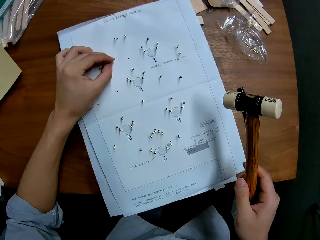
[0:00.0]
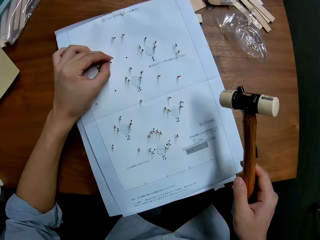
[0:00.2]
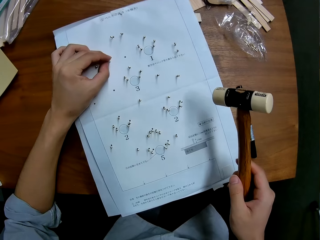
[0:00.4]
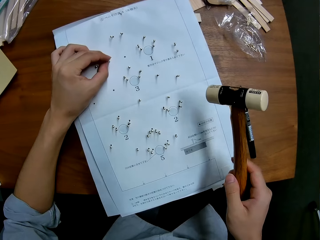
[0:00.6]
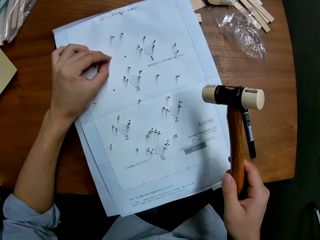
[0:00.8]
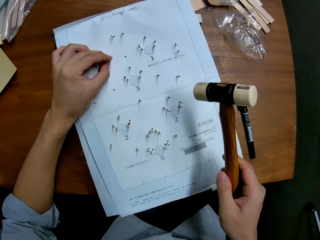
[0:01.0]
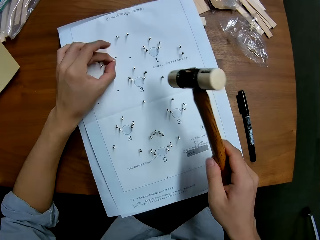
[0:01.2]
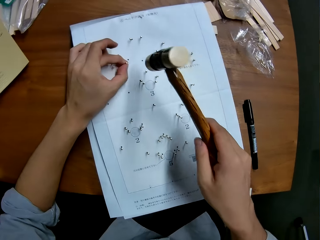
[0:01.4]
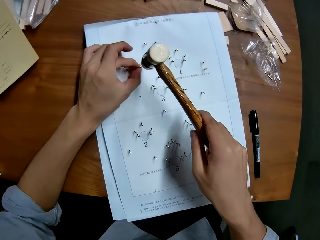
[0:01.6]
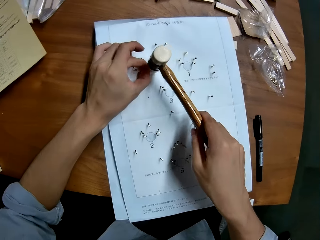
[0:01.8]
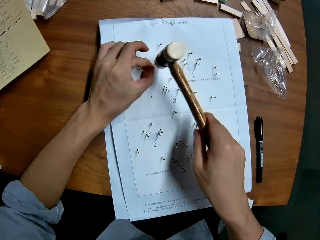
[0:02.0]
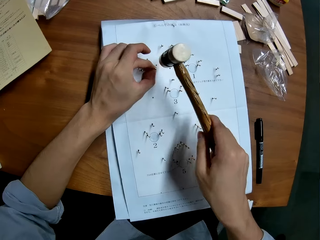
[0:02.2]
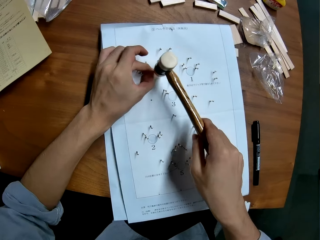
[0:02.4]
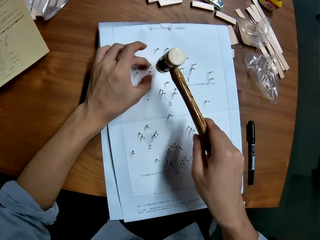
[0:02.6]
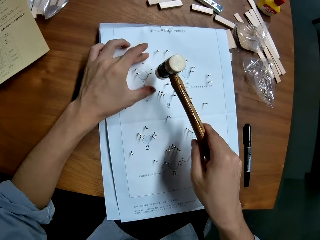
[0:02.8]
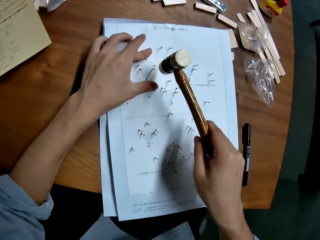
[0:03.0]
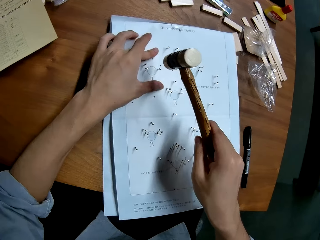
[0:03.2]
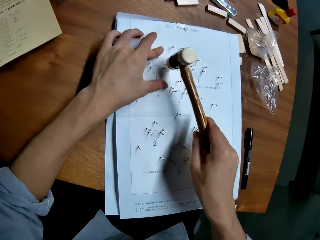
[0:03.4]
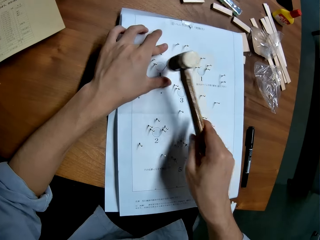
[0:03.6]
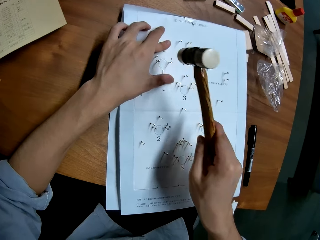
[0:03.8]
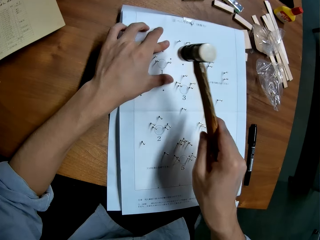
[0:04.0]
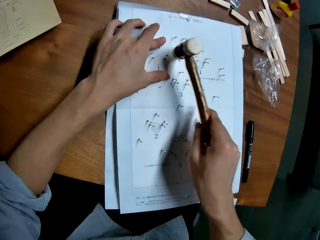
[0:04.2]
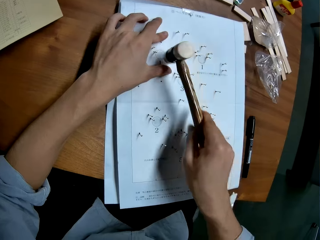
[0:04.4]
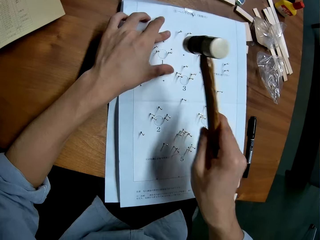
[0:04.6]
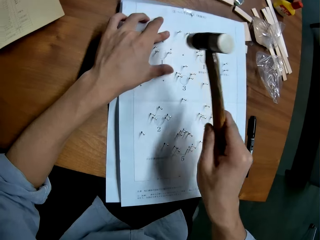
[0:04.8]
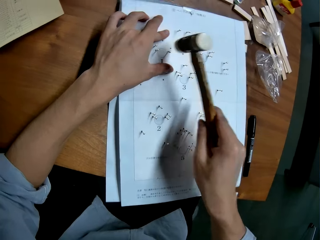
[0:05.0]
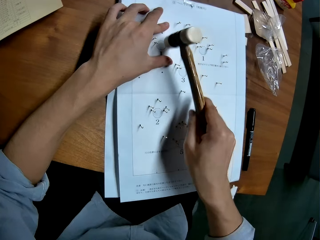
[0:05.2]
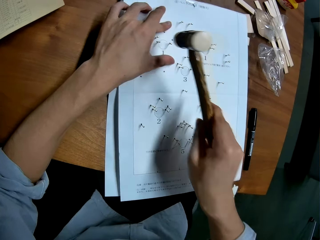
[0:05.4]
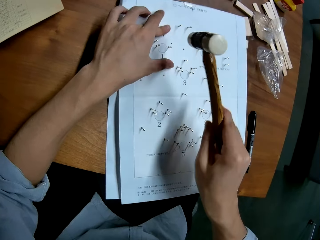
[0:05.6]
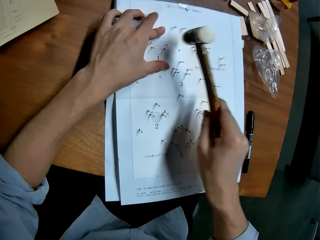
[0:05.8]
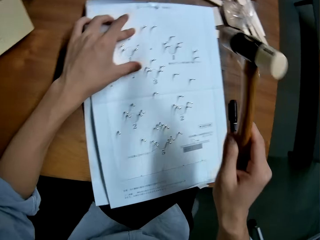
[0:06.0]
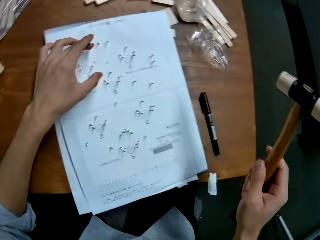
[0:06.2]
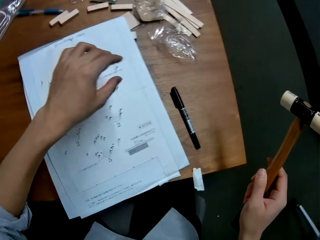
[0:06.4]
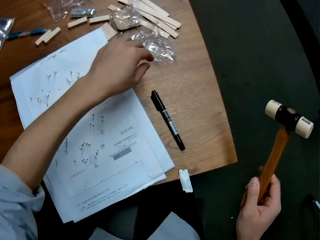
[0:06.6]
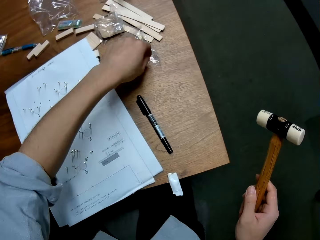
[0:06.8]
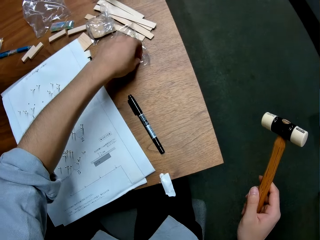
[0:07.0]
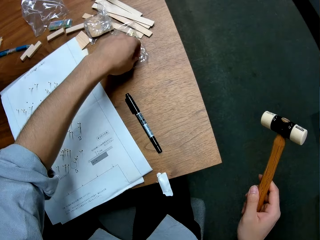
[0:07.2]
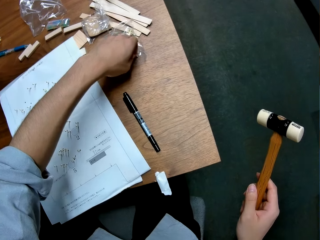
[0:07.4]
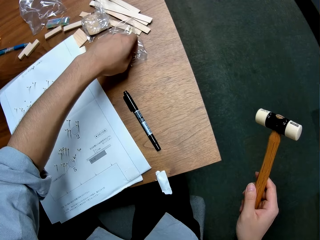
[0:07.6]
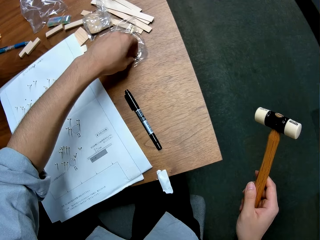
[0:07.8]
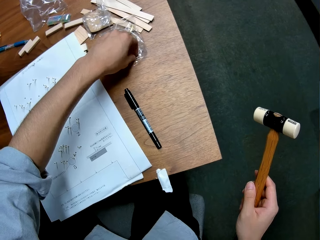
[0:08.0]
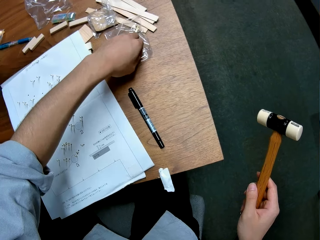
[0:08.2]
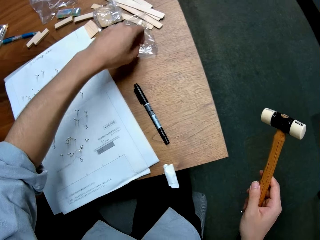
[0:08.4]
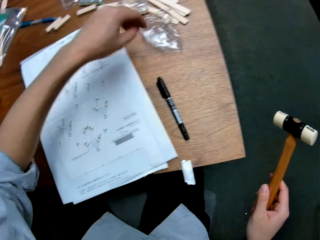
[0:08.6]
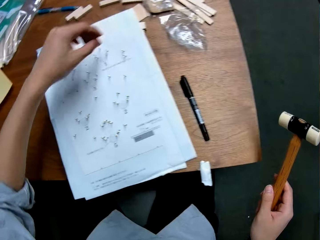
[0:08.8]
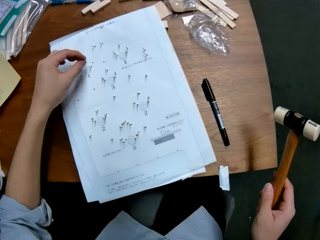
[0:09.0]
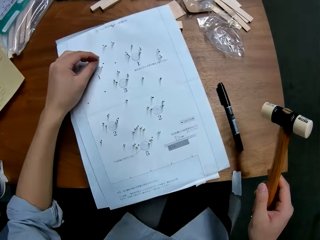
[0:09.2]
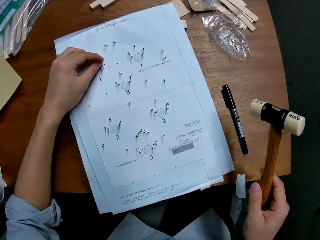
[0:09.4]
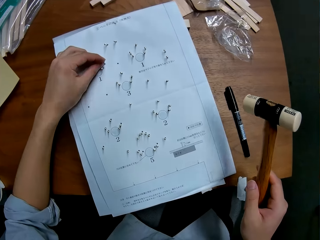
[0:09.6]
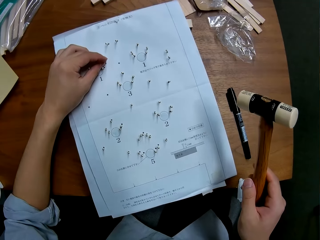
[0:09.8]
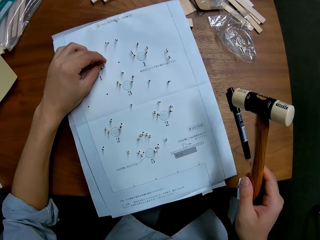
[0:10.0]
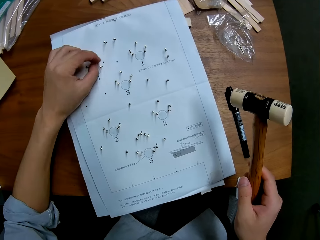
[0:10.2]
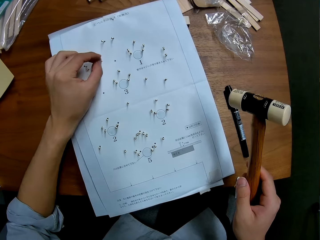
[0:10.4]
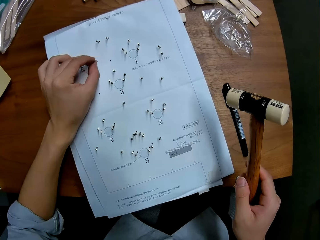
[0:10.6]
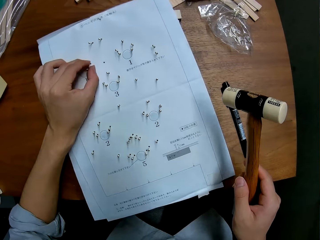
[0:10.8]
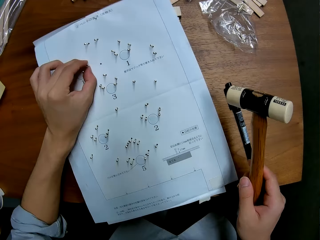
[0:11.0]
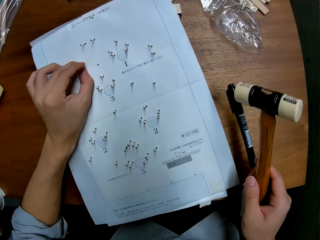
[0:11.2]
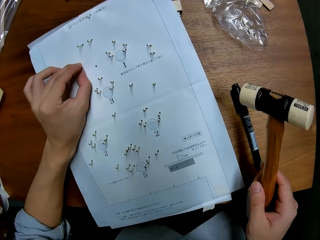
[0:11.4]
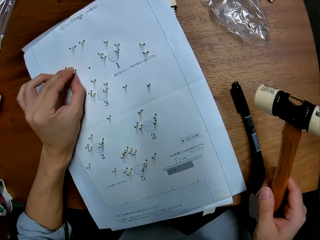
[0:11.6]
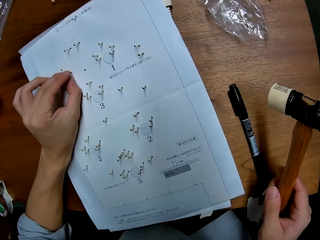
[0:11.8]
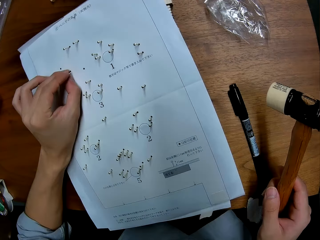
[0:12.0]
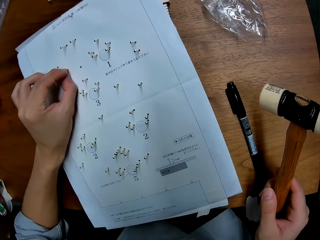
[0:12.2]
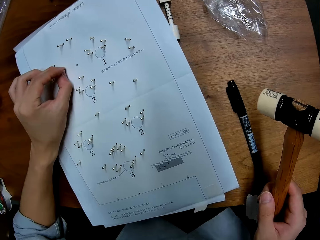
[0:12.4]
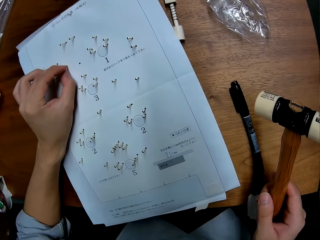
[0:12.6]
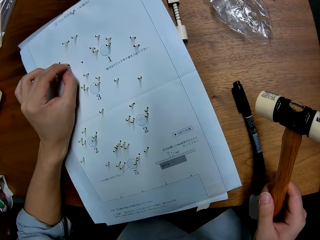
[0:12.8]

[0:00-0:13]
The camera wearer hits a pin on a paper with a rubber mallet hammer. They pick up another pin from a pack on the table. They put the pin on a dot on the paper on the table.

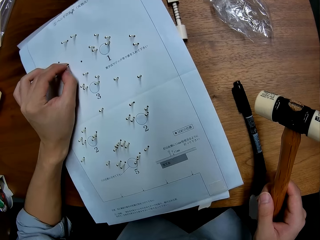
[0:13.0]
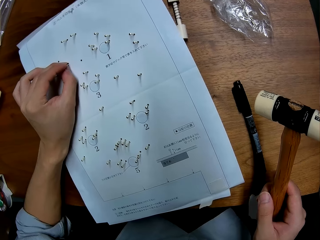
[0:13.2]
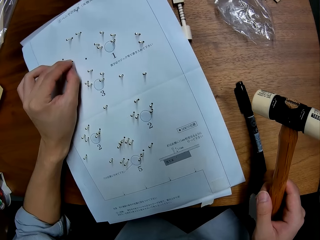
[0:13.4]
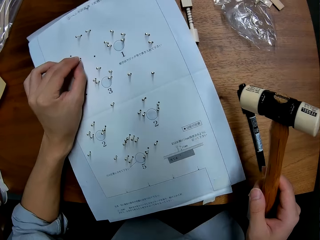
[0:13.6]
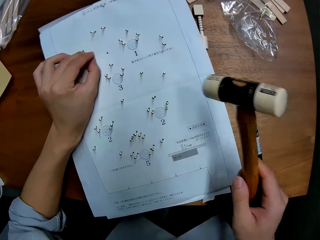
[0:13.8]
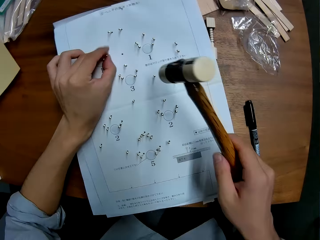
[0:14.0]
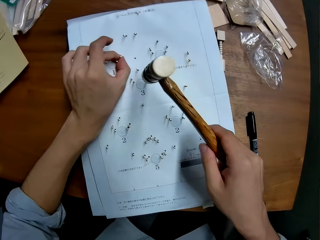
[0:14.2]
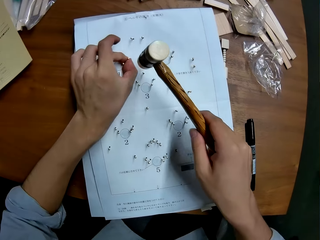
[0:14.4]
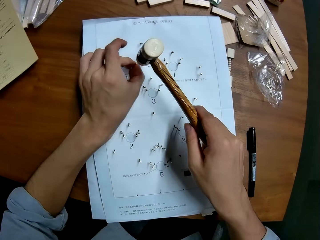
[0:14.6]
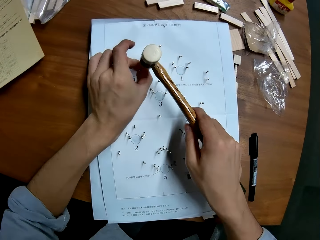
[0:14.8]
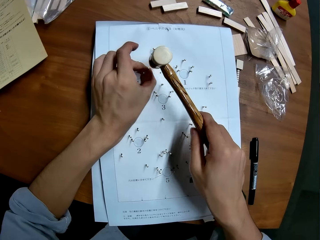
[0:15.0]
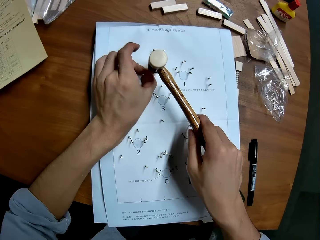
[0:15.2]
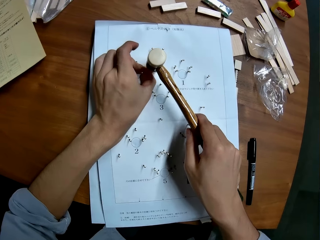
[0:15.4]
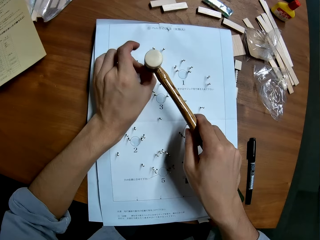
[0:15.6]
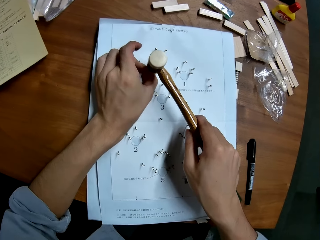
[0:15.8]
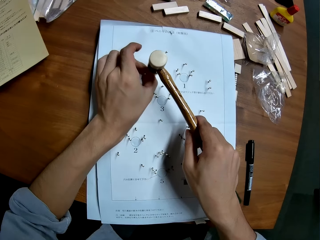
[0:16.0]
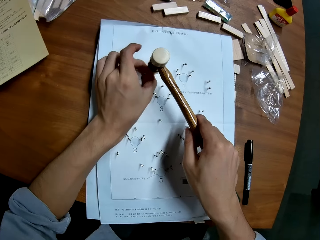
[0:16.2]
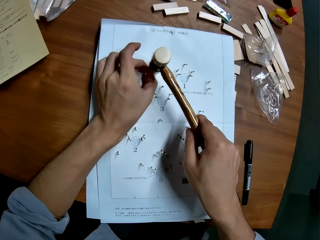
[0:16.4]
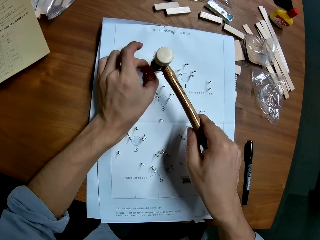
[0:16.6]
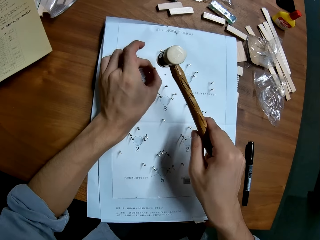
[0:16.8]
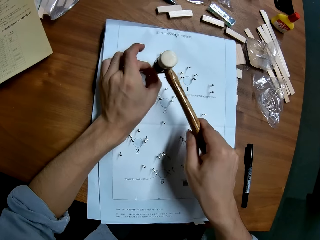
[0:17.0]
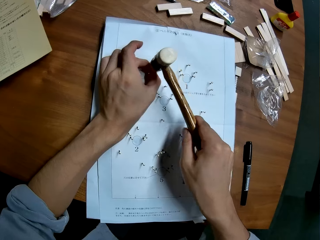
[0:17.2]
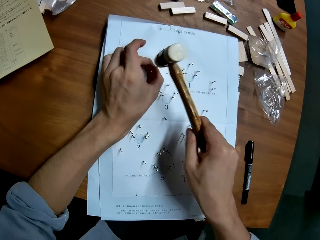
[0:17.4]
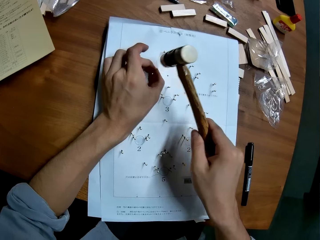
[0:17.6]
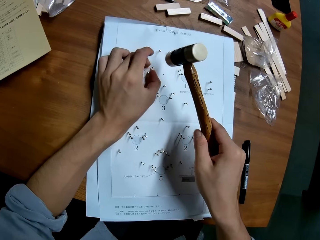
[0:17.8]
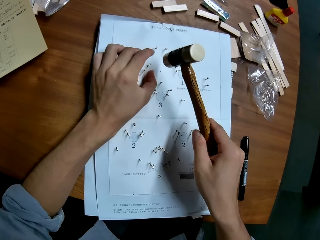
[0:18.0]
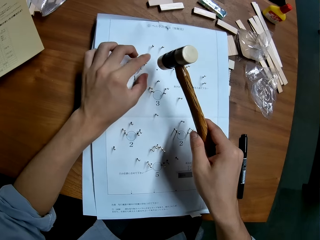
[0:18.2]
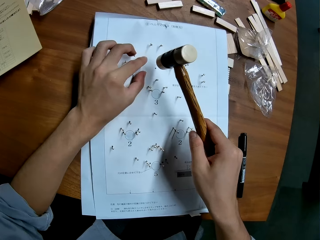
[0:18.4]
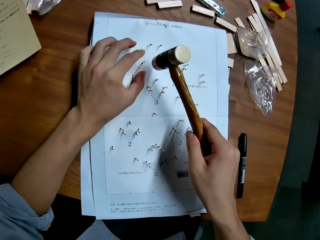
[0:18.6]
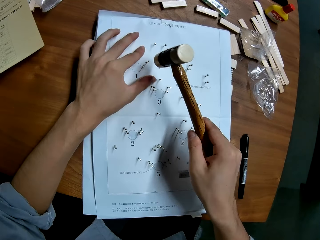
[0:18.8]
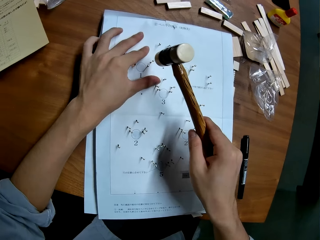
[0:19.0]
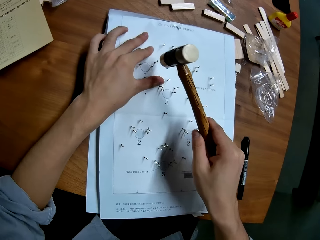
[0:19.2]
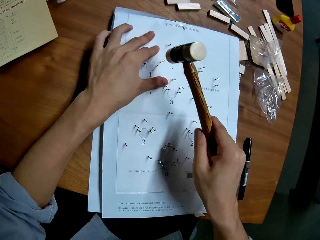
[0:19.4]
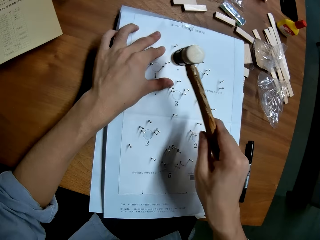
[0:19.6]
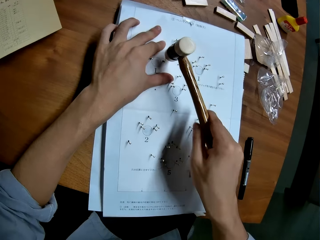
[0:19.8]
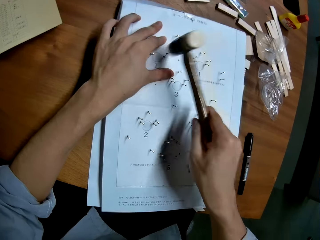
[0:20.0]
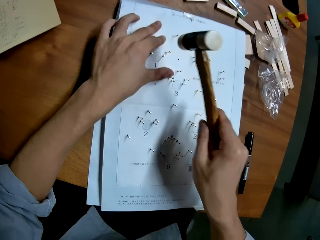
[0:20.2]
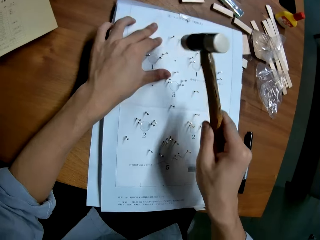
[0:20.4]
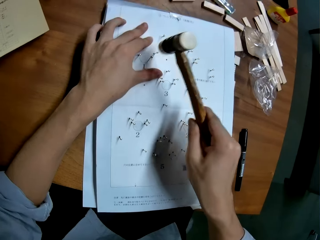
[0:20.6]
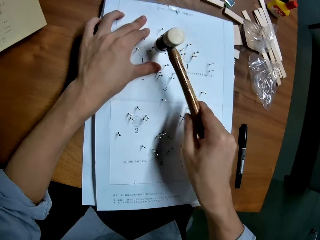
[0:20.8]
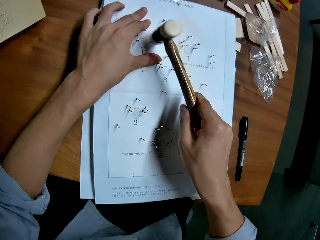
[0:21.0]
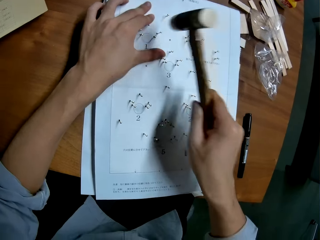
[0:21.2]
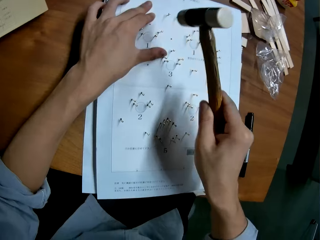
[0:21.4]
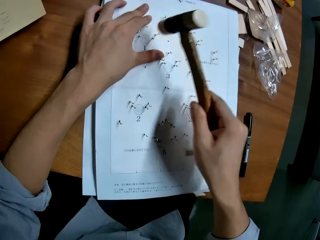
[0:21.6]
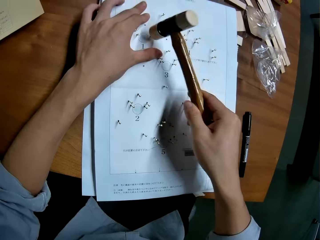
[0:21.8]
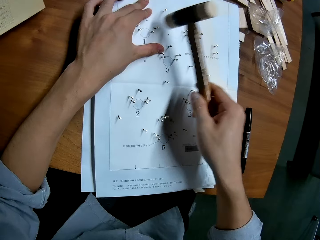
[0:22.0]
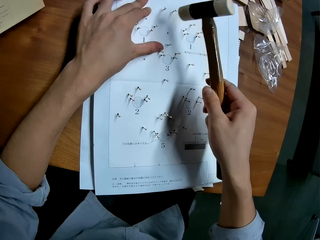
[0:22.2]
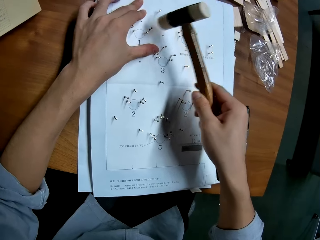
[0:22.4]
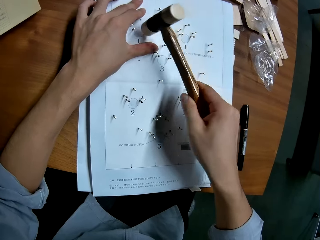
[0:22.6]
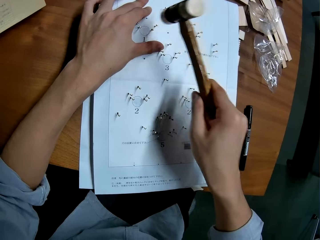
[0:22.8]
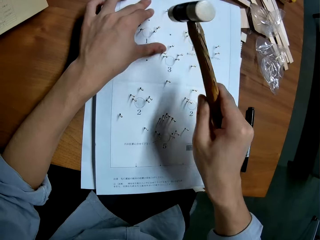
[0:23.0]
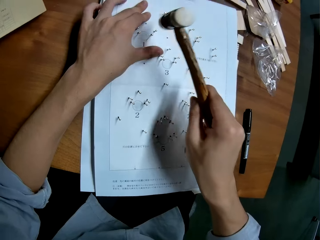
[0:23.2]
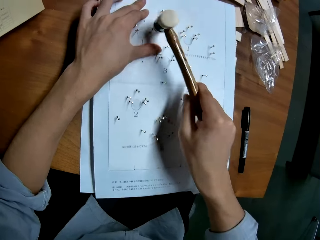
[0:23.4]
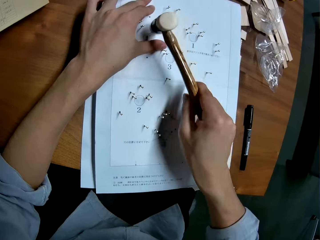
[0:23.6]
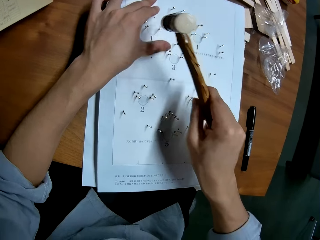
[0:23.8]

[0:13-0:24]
The camera wearer hits the pin into the paper with the hammer in his hand.
